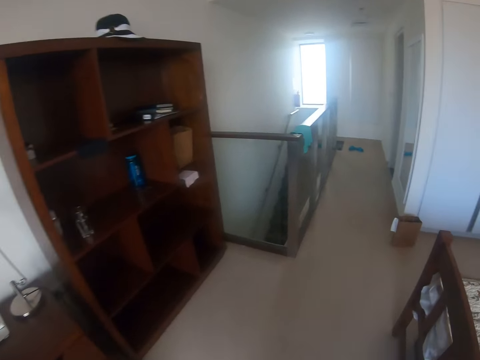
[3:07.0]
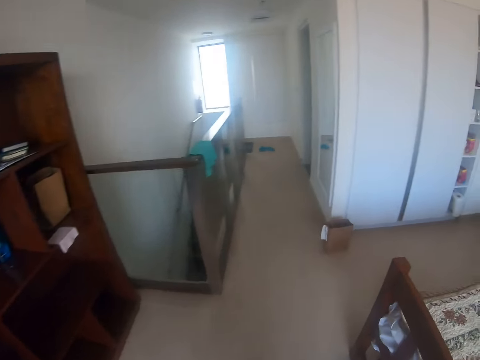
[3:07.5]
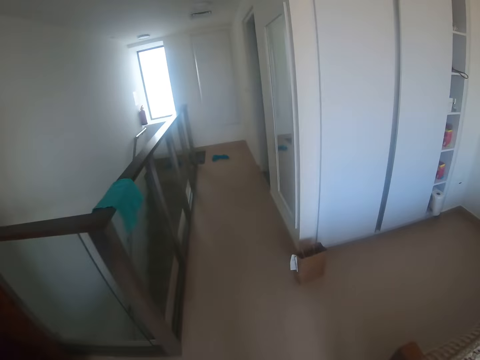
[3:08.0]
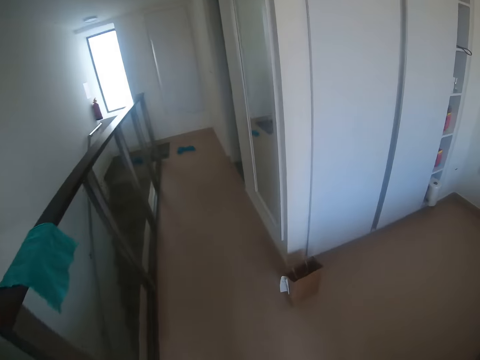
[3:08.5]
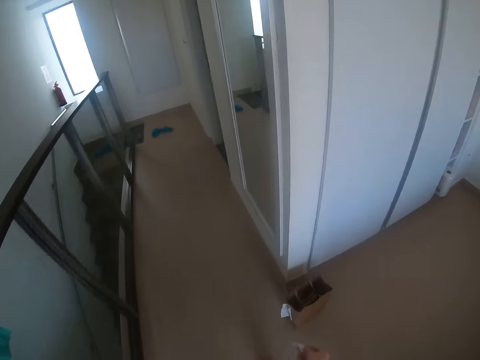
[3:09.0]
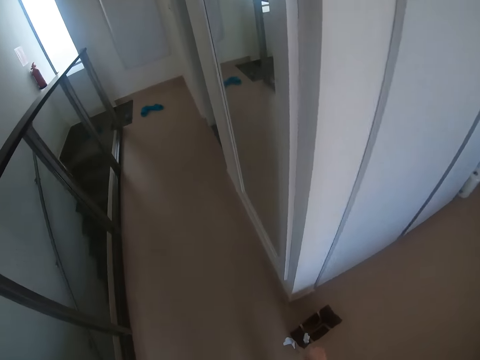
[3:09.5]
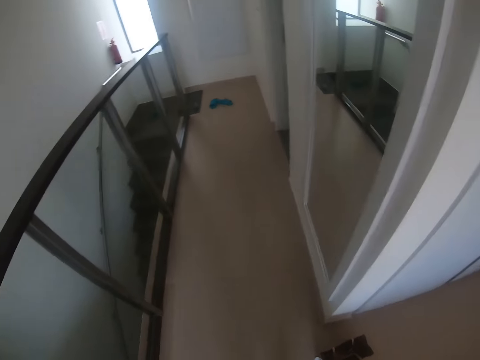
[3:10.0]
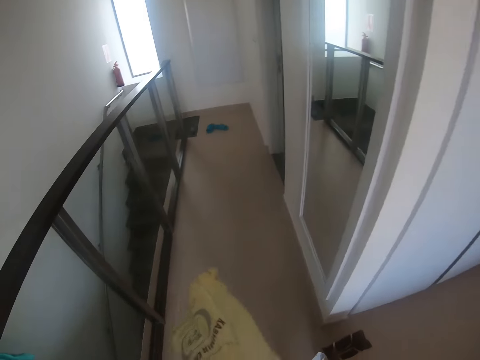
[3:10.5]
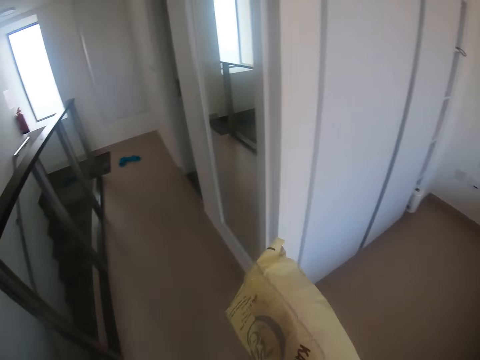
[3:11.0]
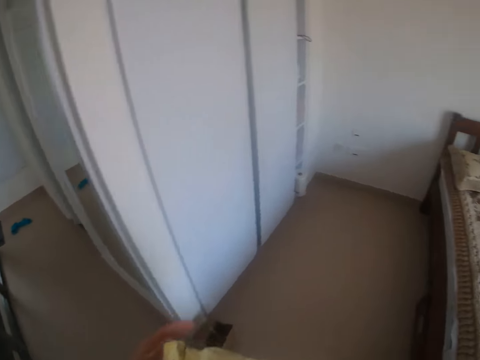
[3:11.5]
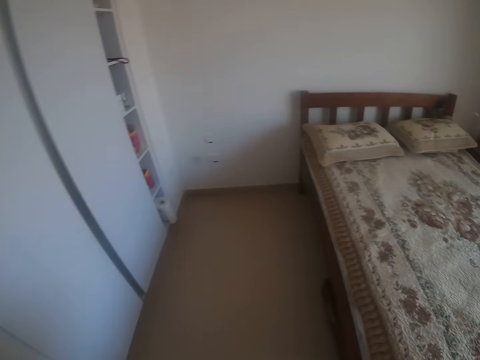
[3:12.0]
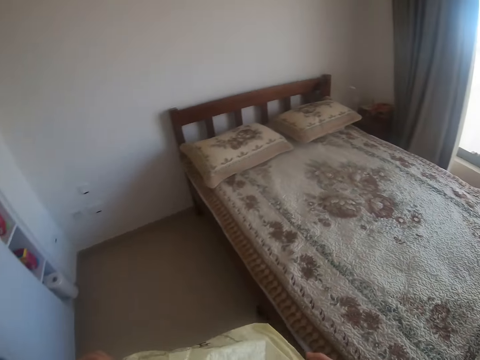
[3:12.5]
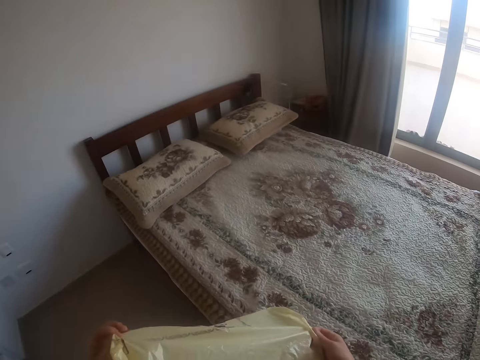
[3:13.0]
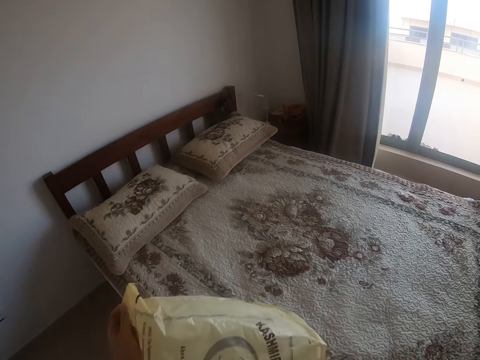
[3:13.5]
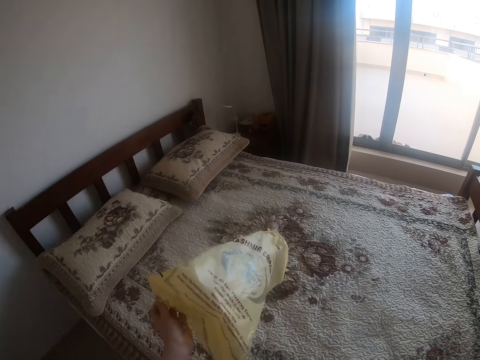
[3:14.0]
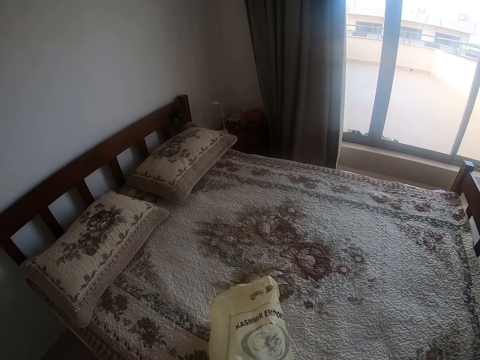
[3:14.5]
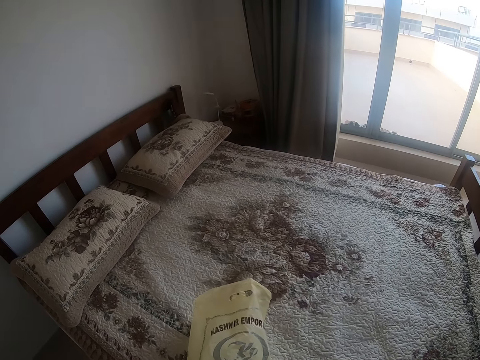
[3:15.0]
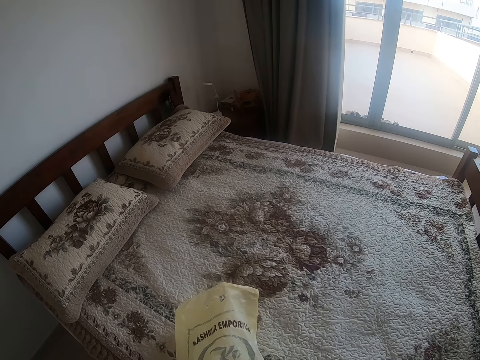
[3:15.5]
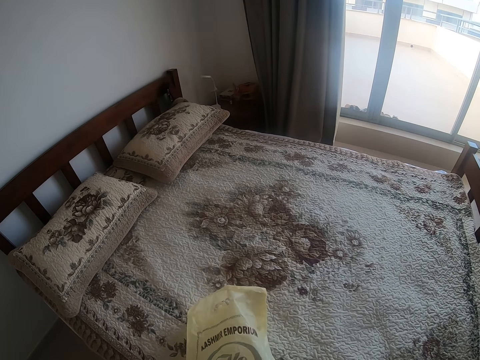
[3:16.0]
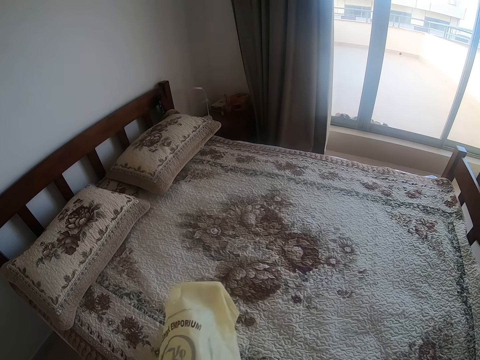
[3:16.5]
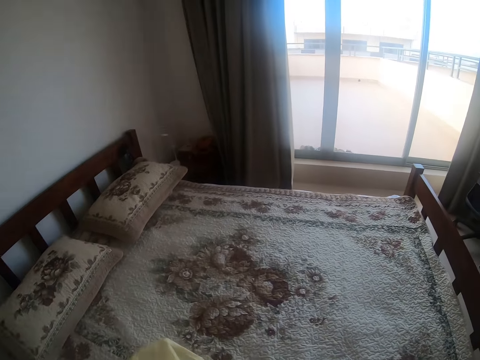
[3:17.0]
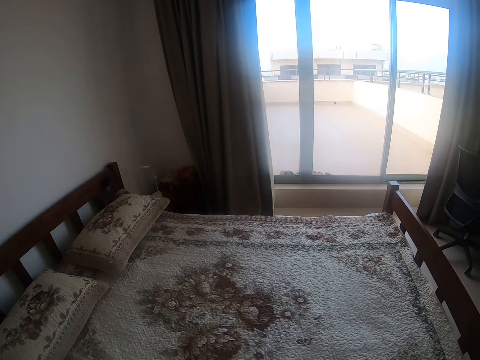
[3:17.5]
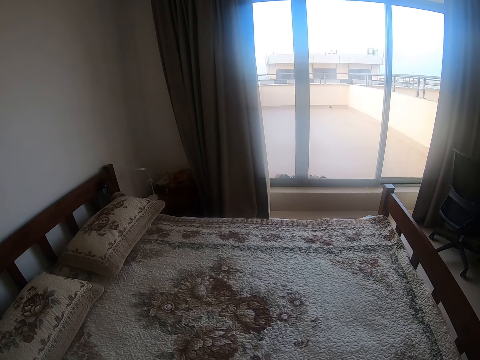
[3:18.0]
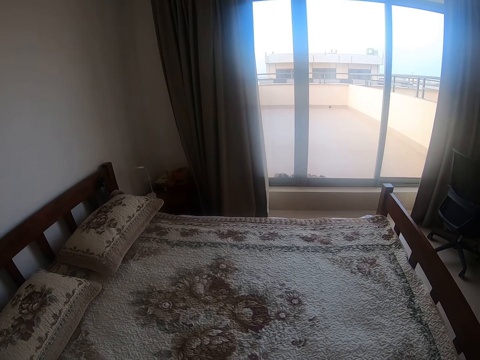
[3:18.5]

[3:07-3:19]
The camera wearer picks up the bag. They put the polythene bag on the bed. They grab the polythene bag.

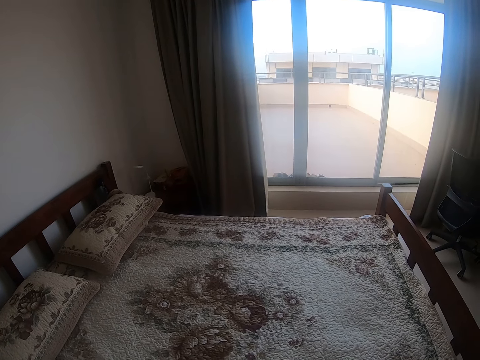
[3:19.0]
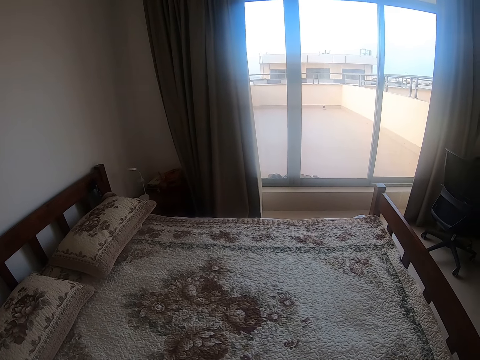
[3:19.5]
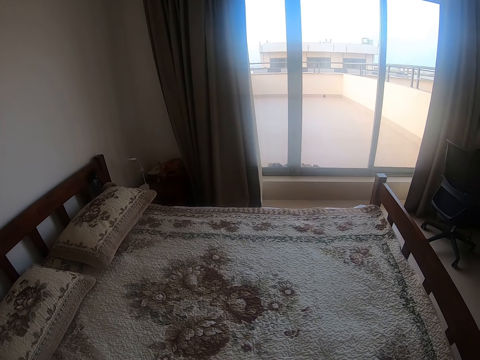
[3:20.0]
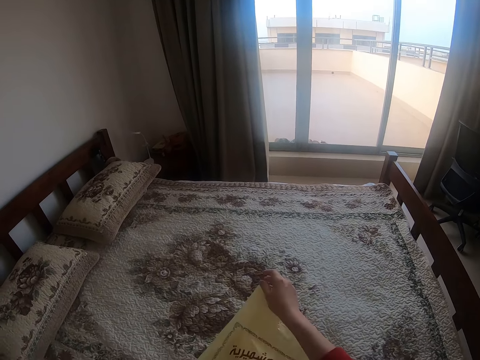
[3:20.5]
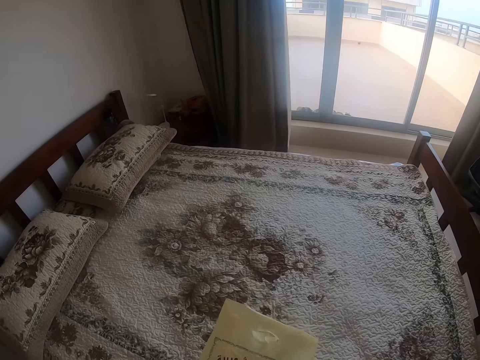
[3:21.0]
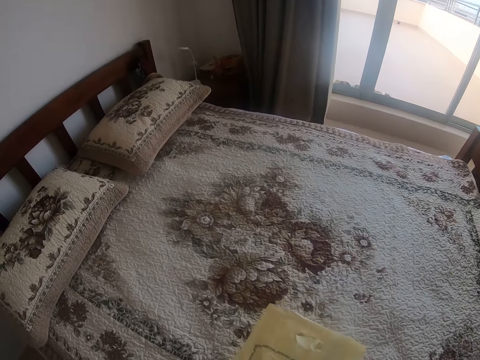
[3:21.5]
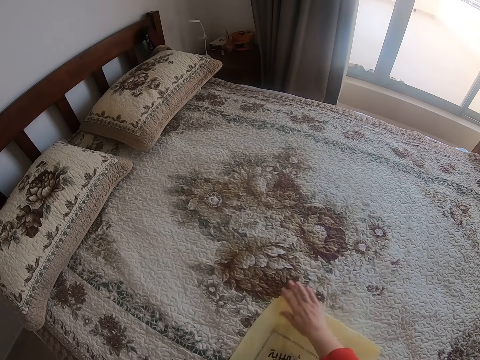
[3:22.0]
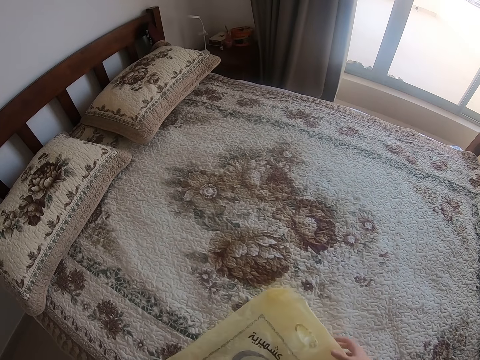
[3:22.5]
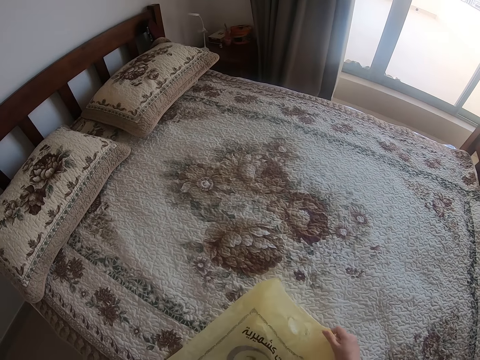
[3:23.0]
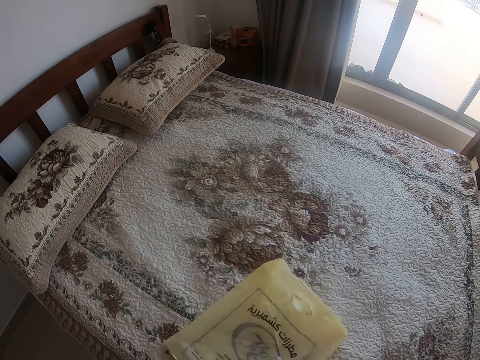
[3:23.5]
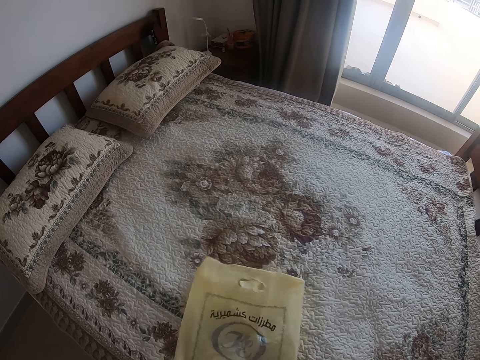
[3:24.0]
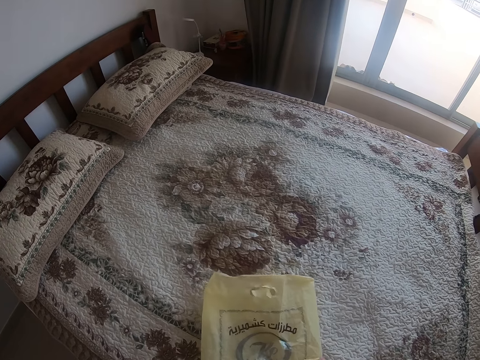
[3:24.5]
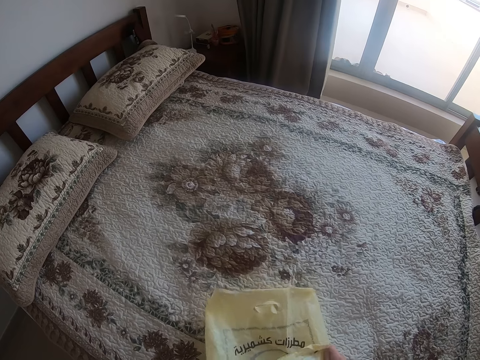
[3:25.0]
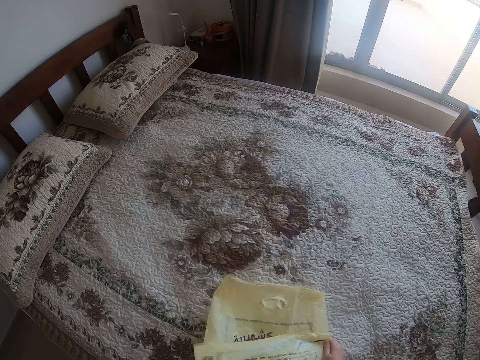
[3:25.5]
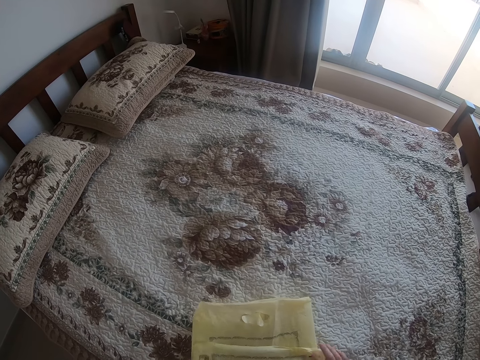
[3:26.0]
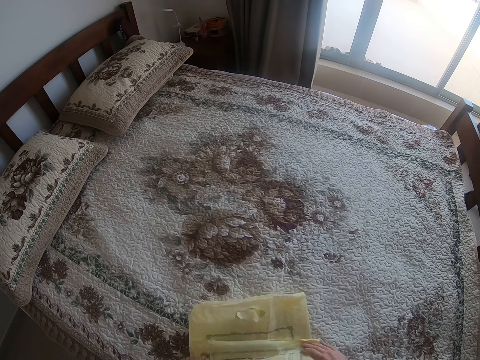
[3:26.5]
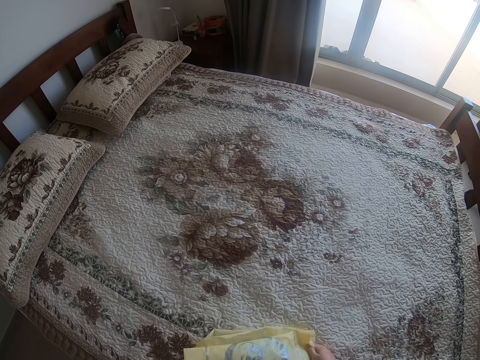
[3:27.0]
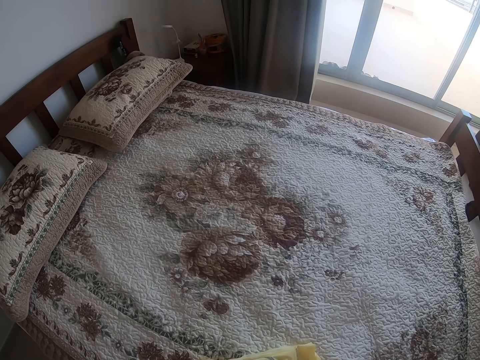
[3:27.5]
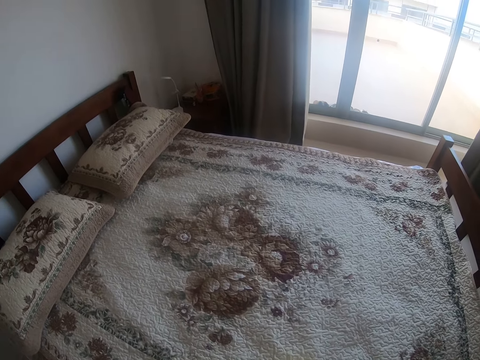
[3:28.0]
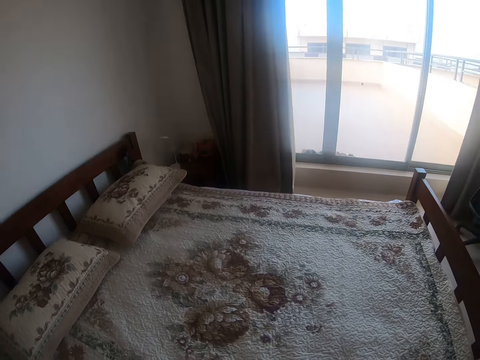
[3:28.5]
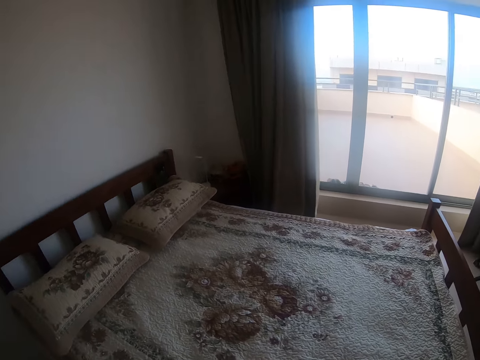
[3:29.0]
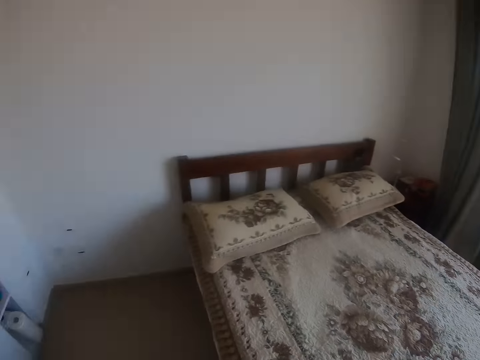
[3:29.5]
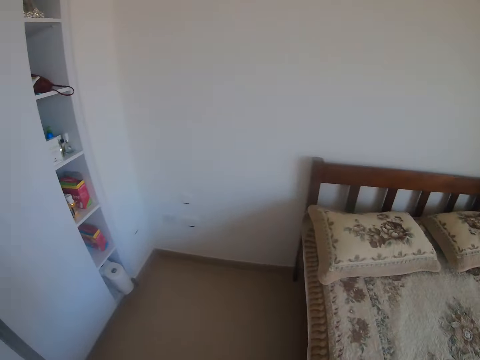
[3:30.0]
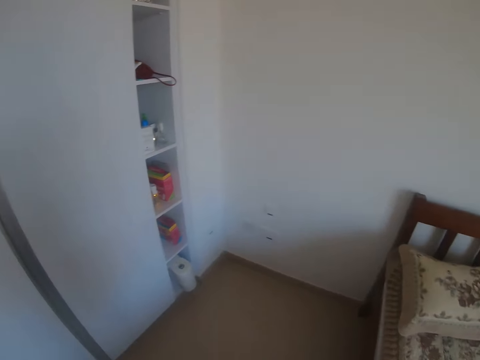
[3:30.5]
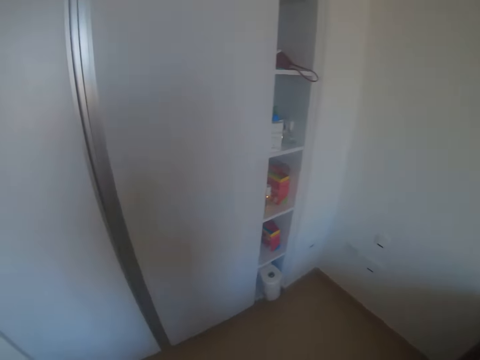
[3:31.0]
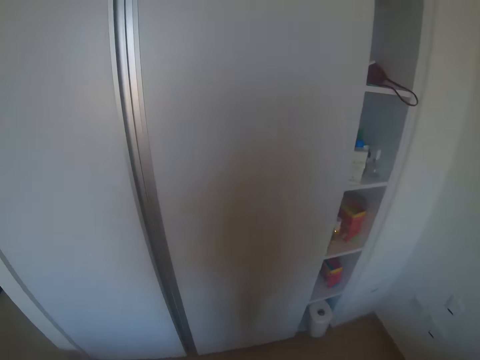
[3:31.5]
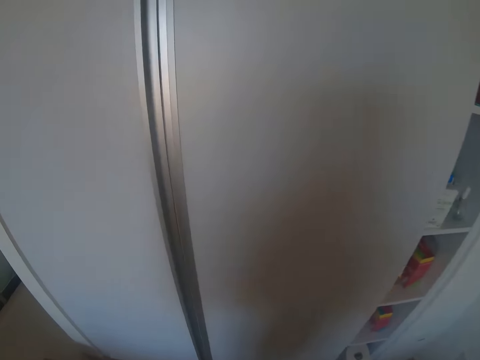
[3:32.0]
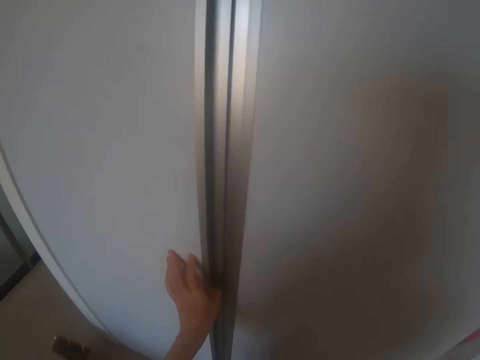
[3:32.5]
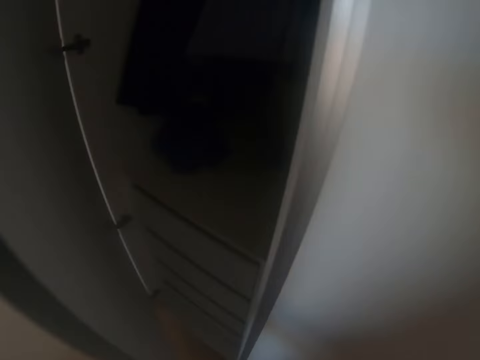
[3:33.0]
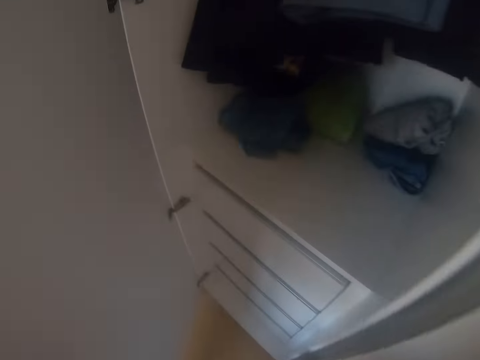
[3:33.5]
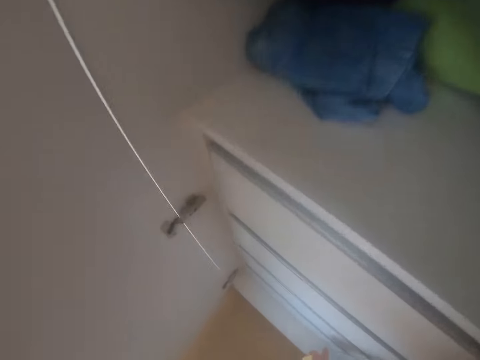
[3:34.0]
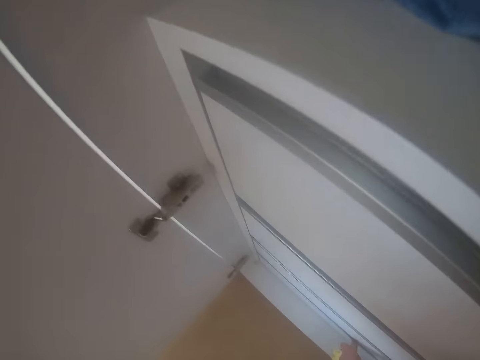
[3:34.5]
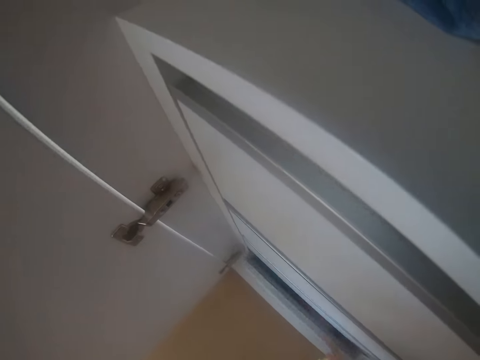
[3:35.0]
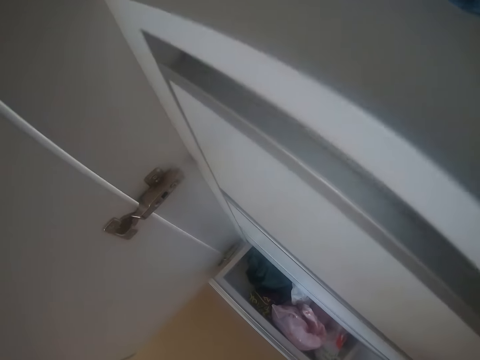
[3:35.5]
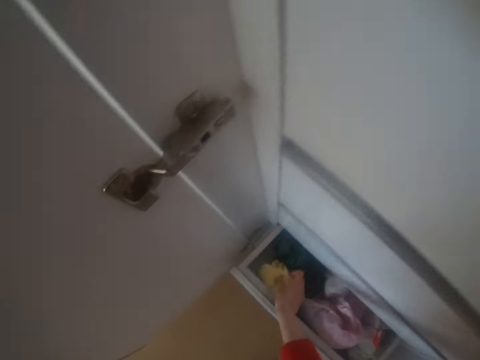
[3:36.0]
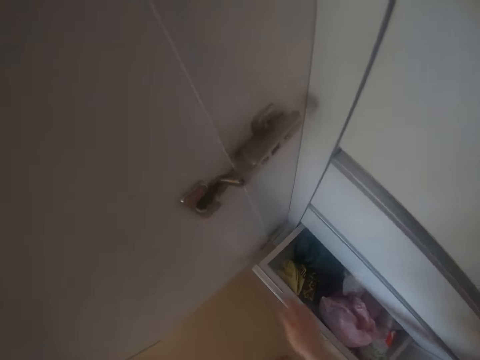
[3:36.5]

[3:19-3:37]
The camera wearer looks around the house. They touch the nylon bag. They fold paper. They look around the house. They open the closet or drawer. They put the bag in the drawer. They open the drawer. They put the paper in the drawer.
